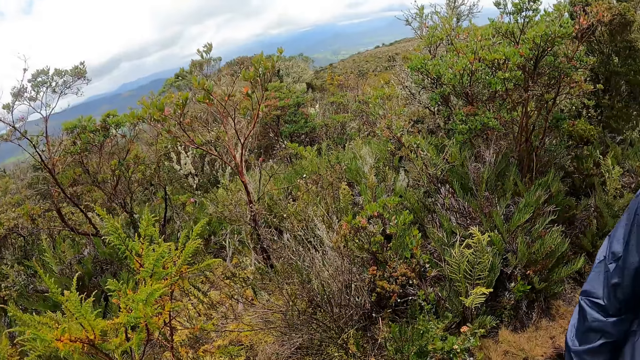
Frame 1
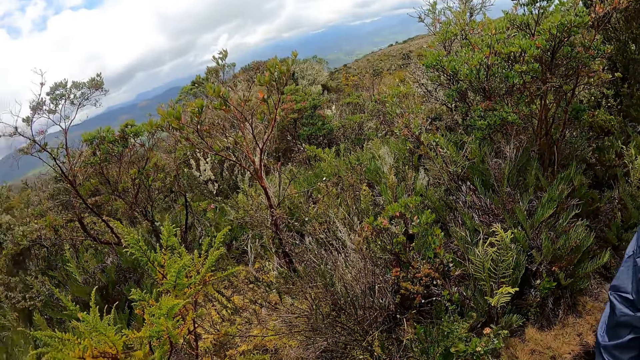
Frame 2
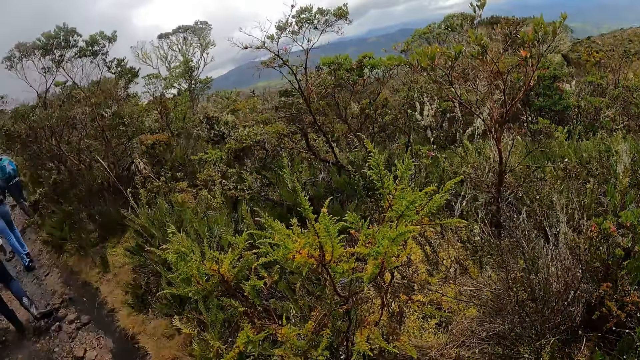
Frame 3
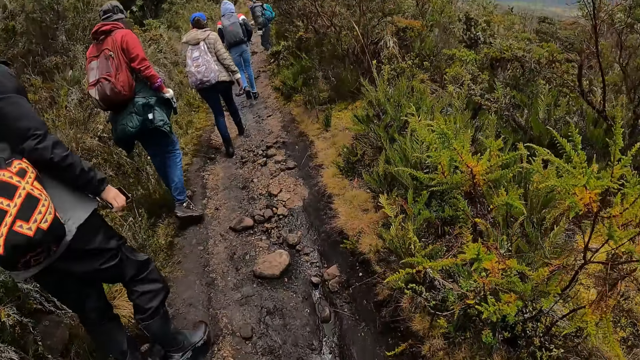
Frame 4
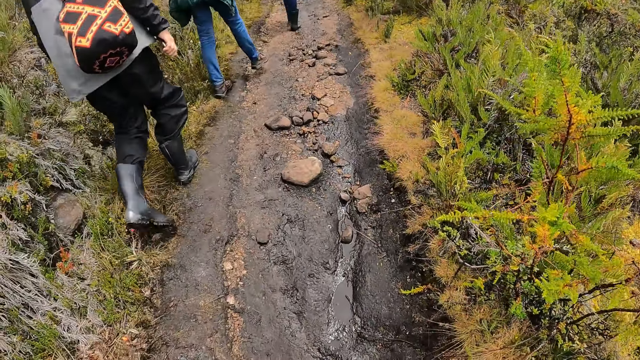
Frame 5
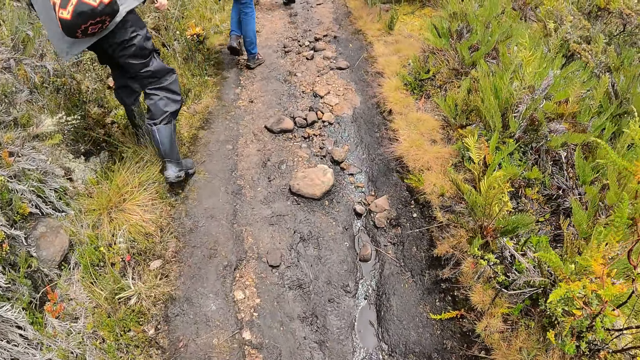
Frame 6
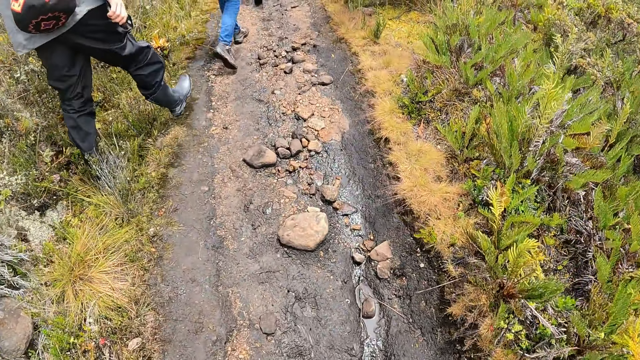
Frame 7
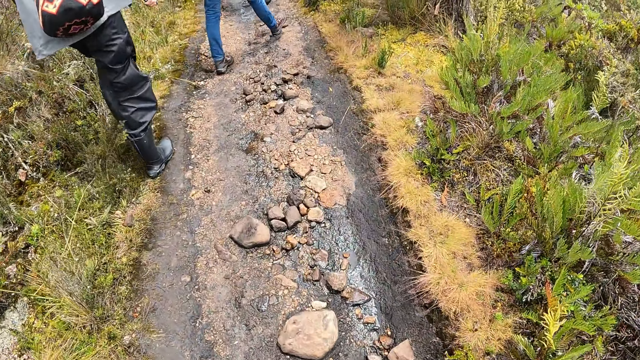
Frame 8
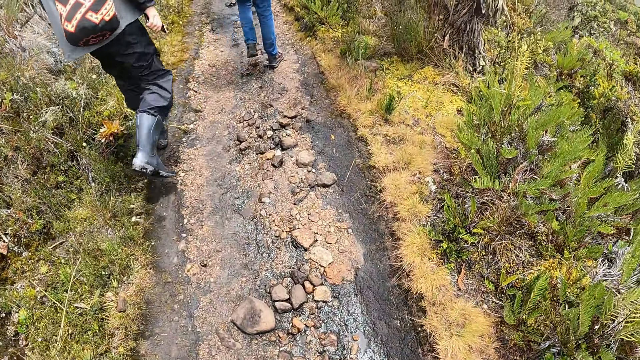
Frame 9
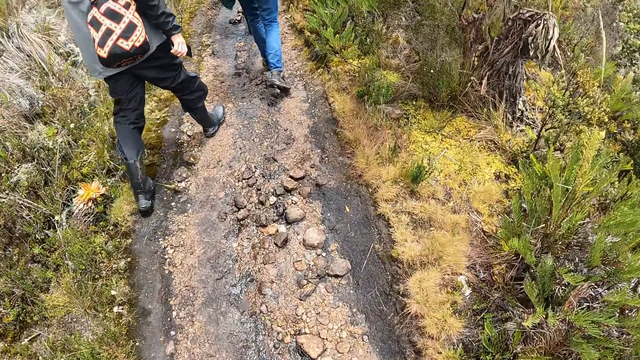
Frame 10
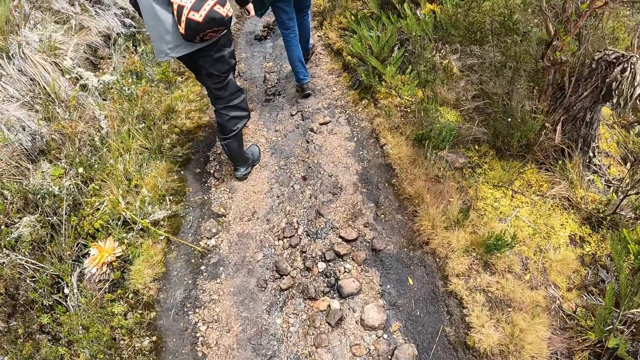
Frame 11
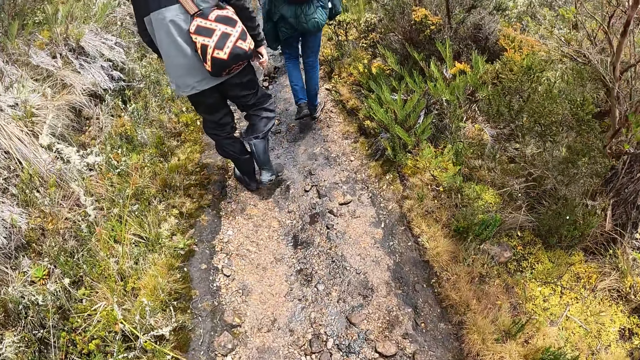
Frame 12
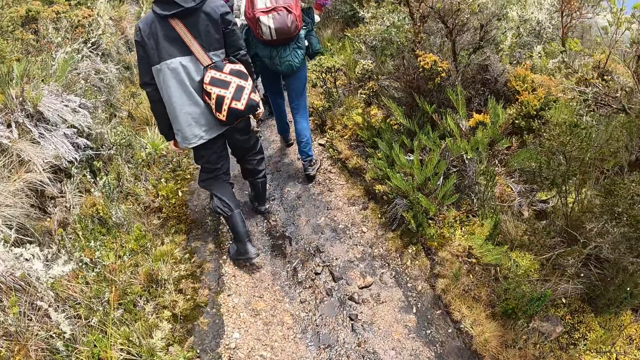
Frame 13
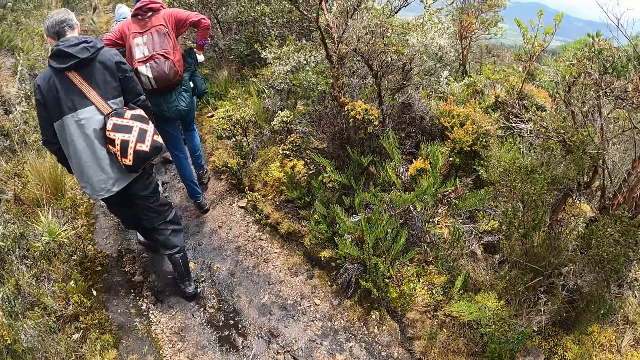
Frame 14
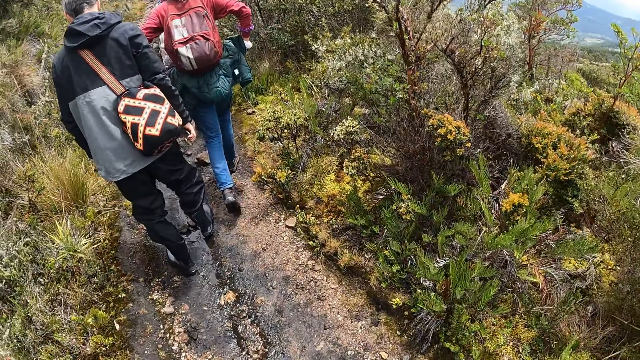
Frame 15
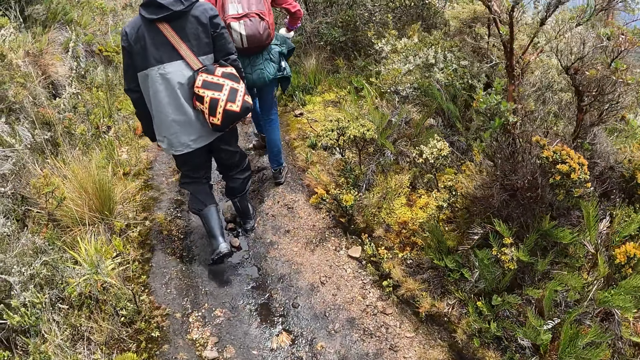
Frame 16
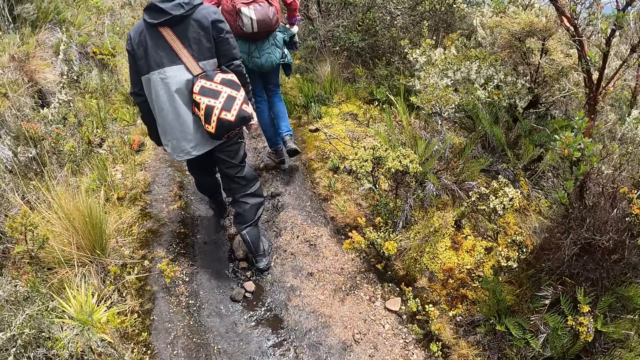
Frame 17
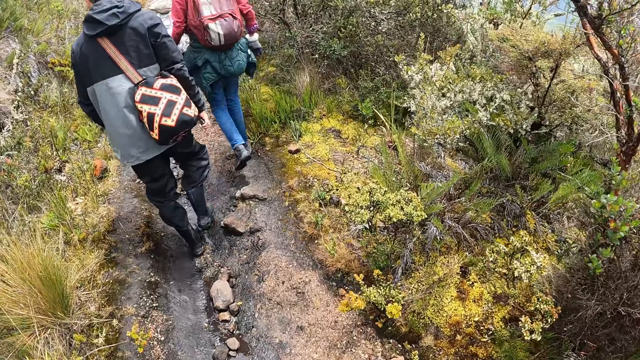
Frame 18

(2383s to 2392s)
The camera wearer looks at the forest. They look at the path. They walk uphill.

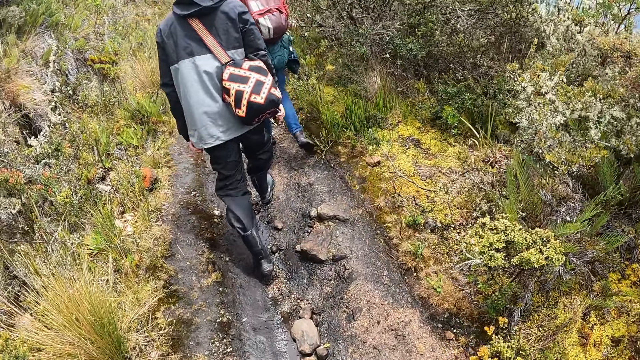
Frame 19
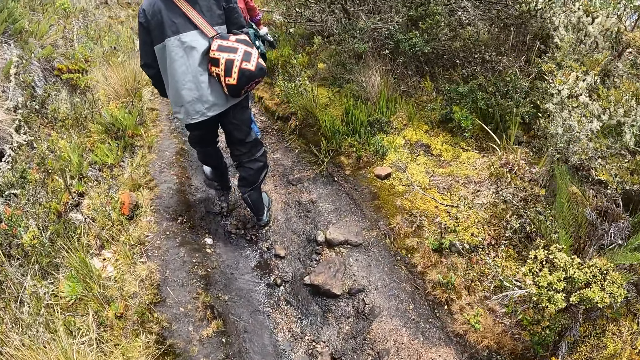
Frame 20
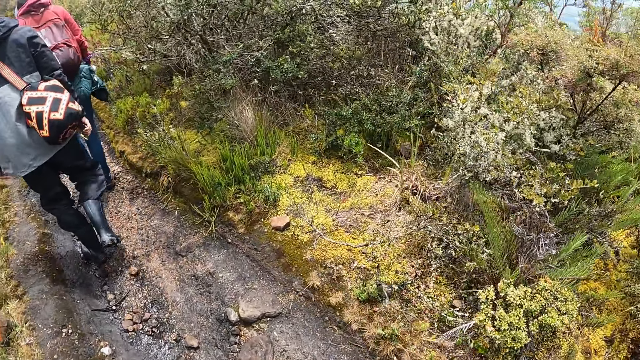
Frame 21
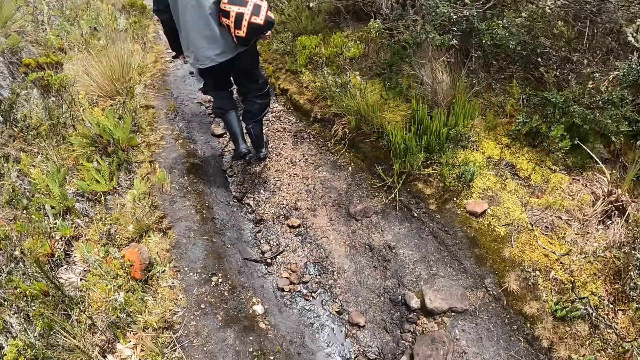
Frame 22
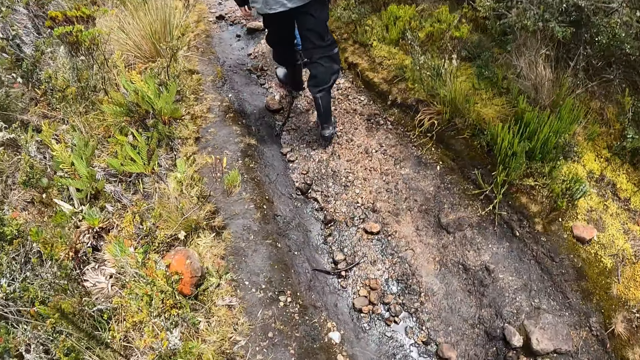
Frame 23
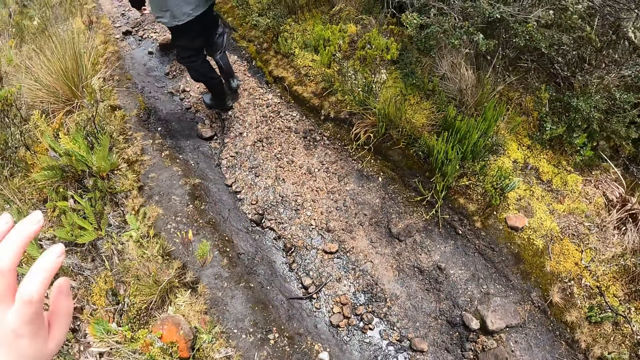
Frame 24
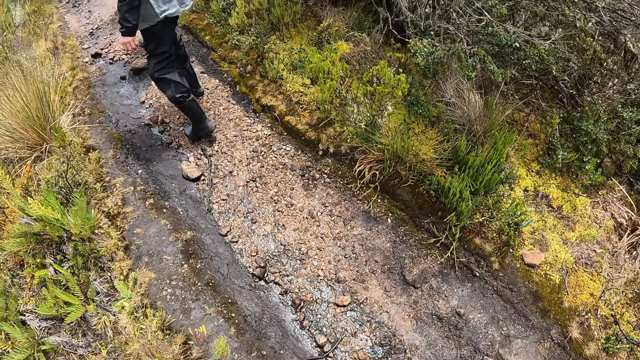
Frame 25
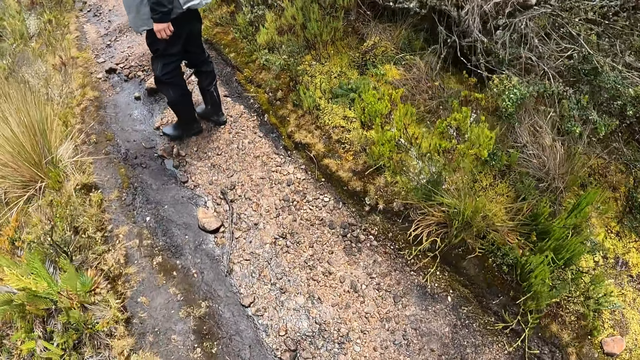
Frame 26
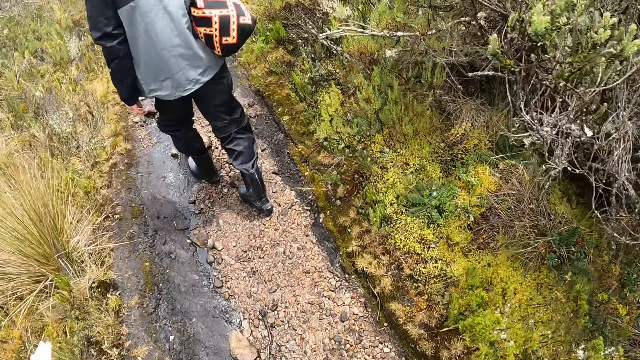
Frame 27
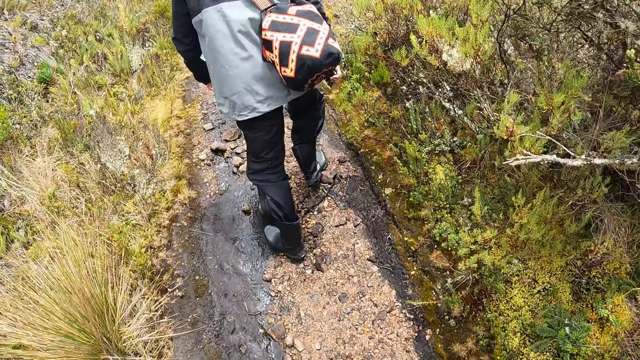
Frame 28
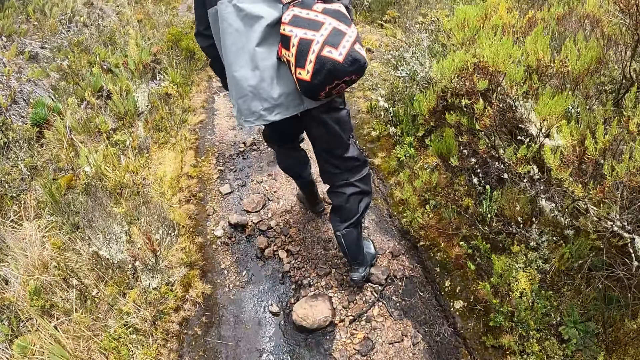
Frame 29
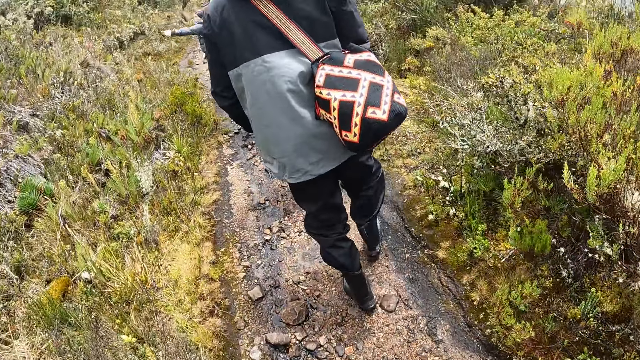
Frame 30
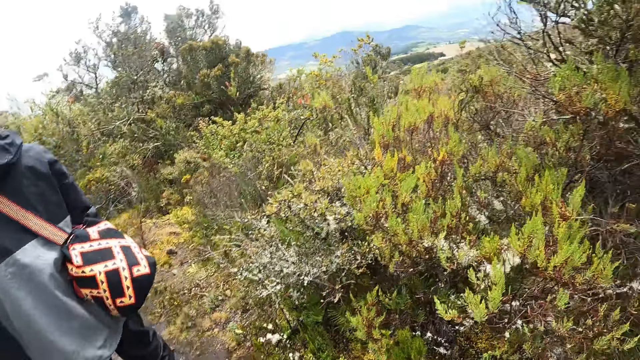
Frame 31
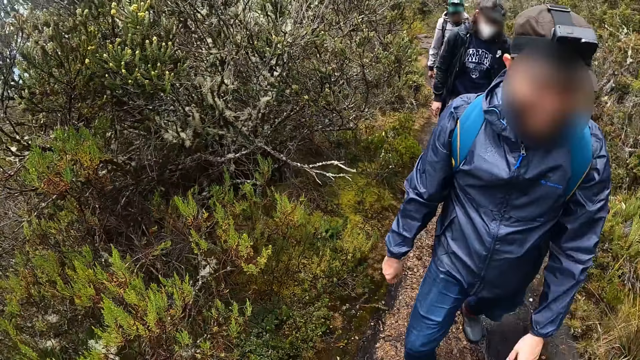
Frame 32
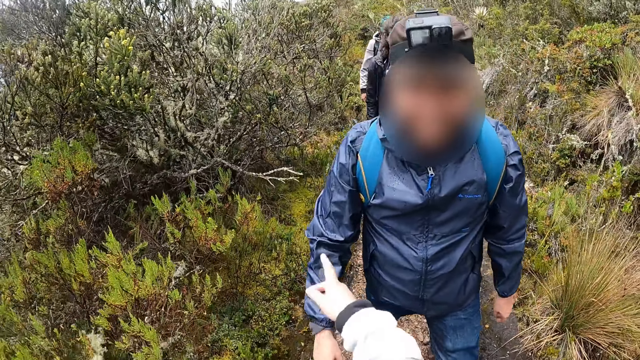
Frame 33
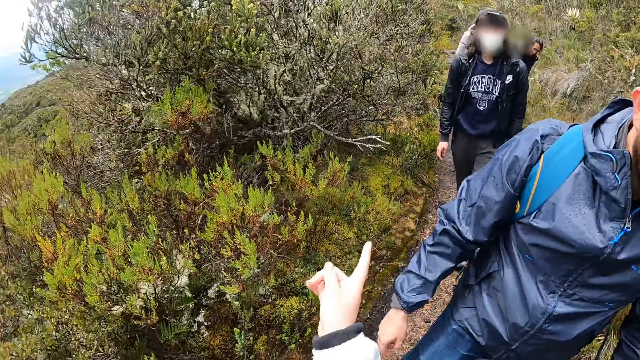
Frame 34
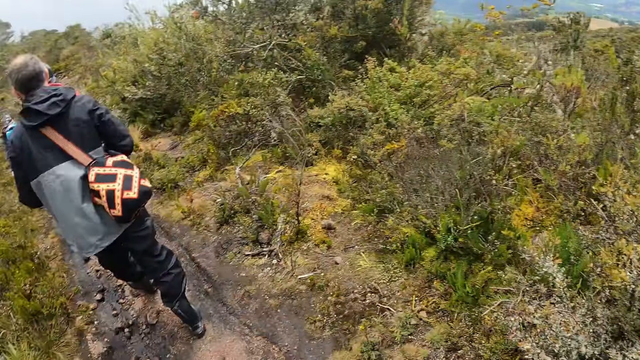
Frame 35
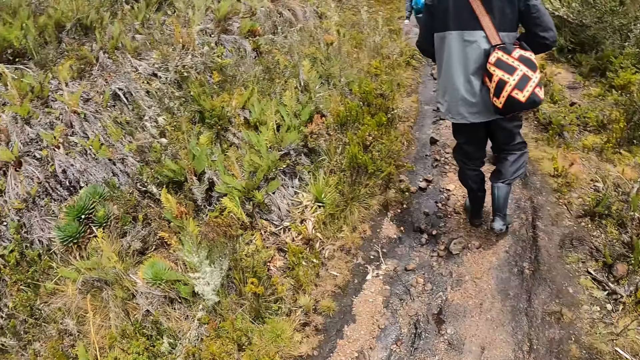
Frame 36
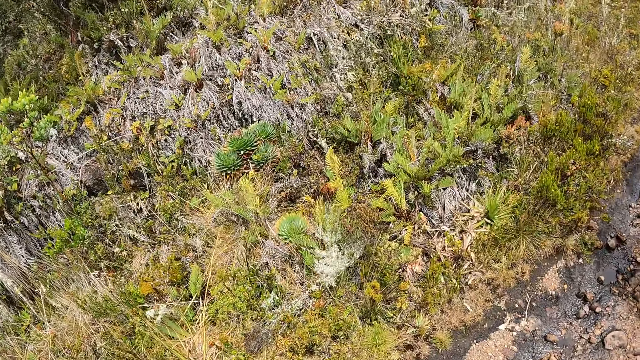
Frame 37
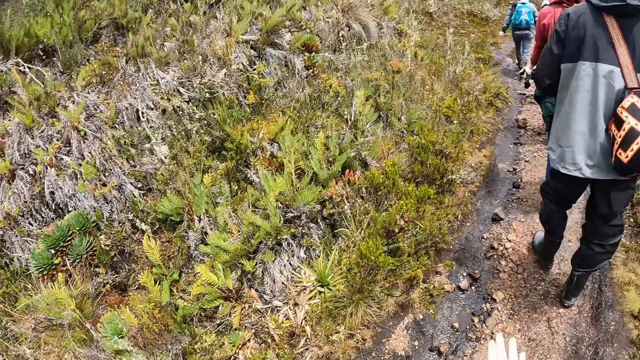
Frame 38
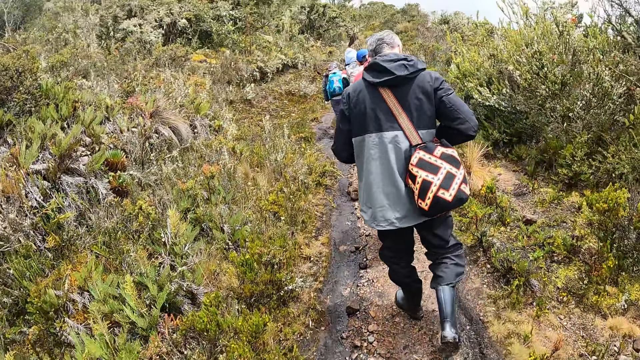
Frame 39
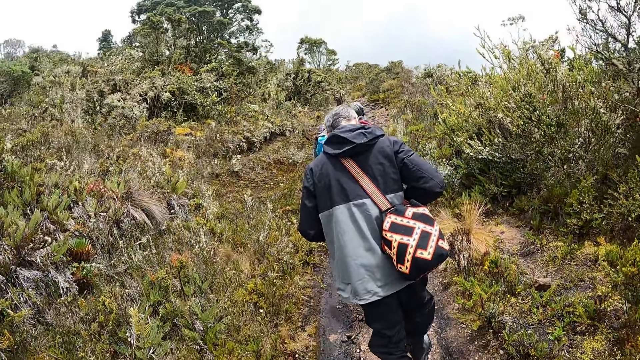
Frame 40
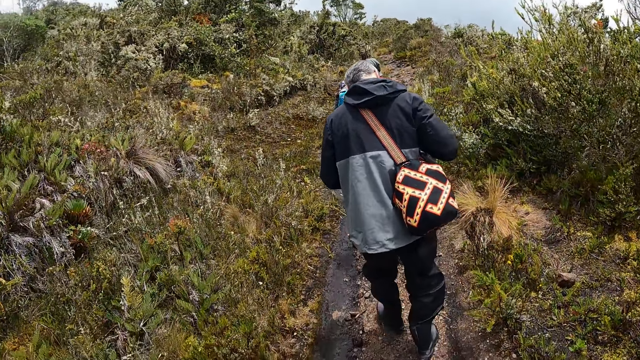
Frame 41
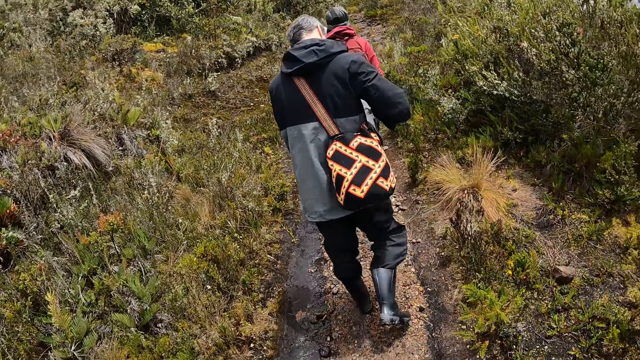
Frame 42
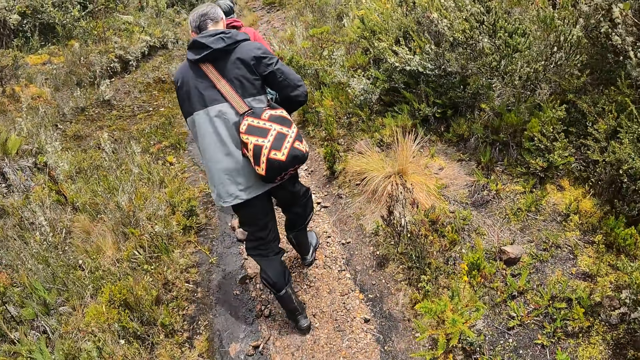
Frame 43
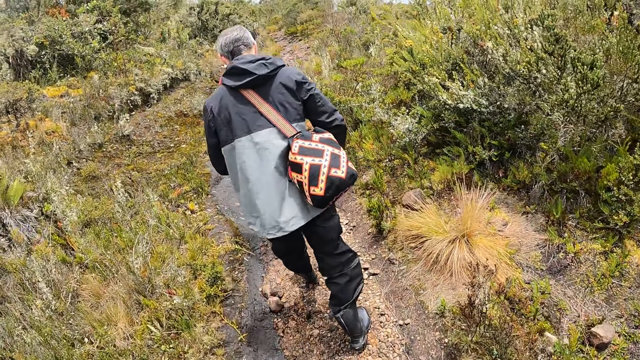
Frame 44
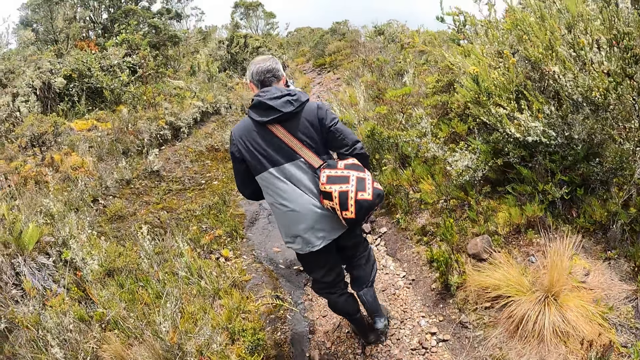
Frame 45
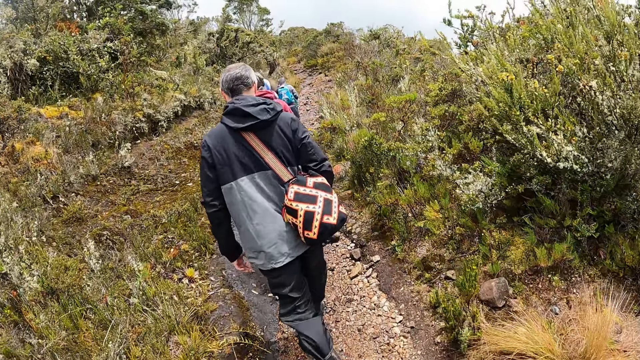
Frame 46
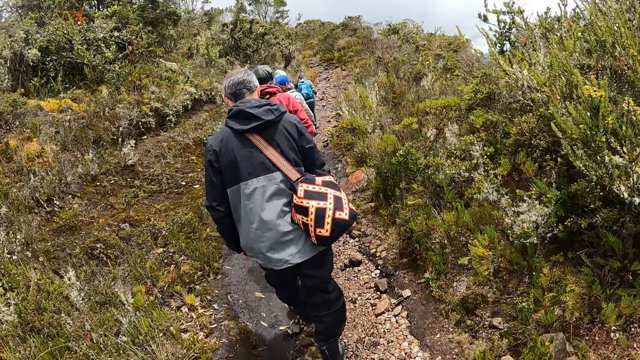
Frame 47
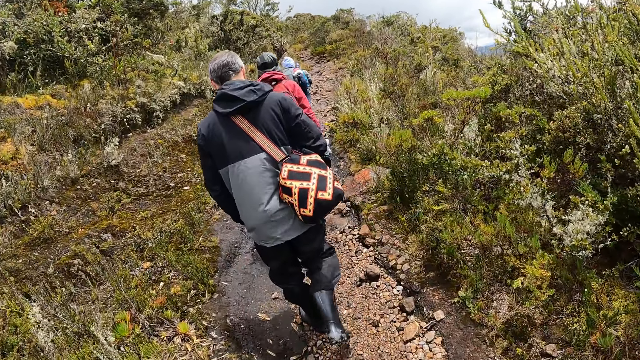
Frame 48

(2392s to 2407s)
The camera wearer raises her left hand. A man looks at the camera wearer and walks uphill. The camera wearer converses with another man. She points her right hand at a plant. She looks around. The first man looks at his phone. The camera wearer moves her hands forward. She looks at the first man.
